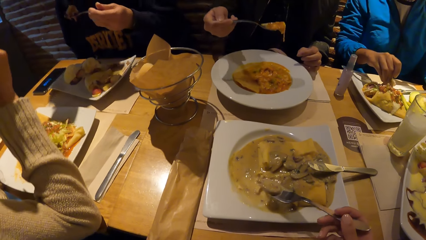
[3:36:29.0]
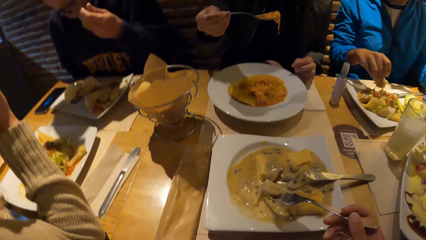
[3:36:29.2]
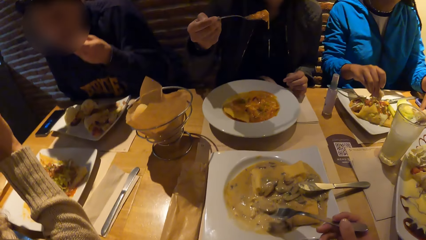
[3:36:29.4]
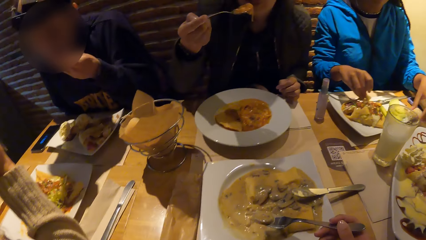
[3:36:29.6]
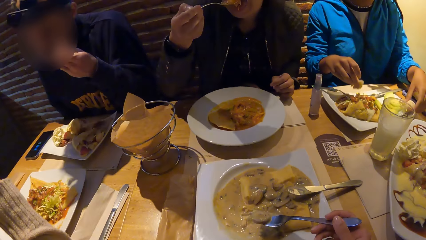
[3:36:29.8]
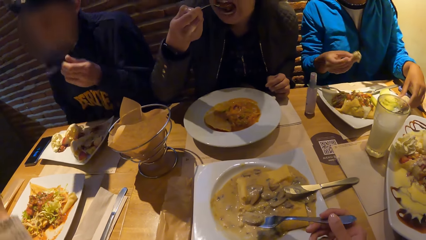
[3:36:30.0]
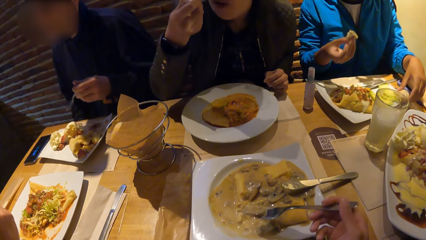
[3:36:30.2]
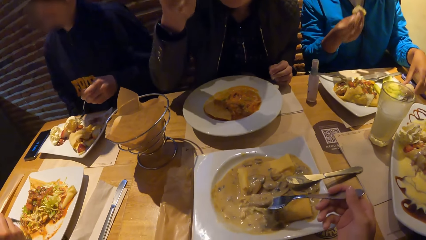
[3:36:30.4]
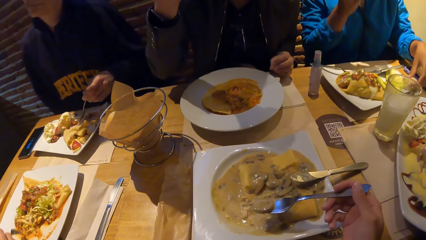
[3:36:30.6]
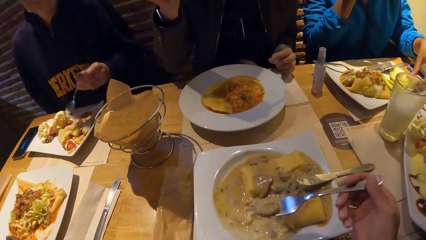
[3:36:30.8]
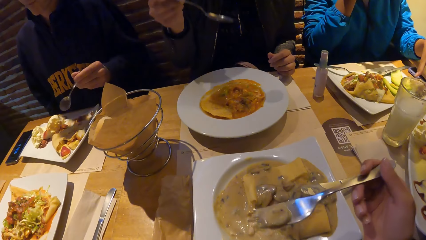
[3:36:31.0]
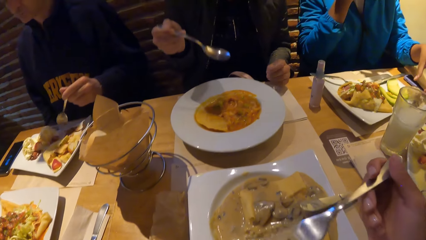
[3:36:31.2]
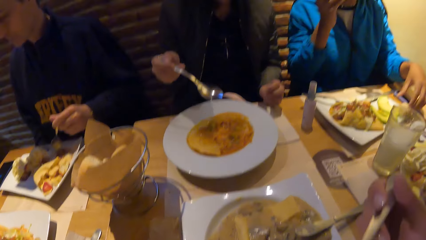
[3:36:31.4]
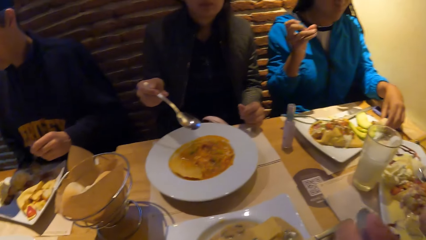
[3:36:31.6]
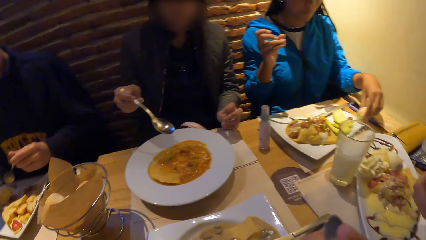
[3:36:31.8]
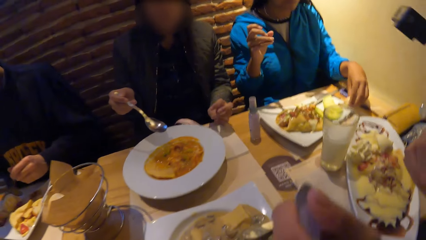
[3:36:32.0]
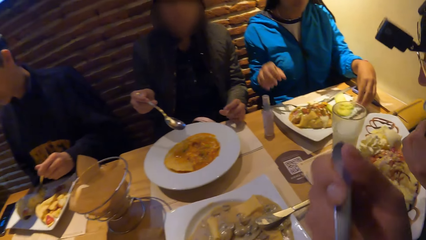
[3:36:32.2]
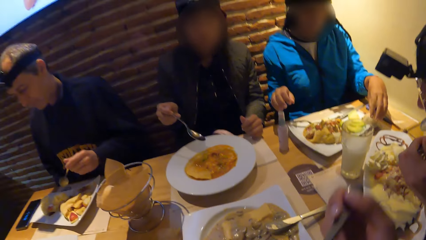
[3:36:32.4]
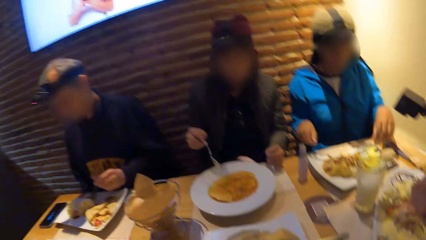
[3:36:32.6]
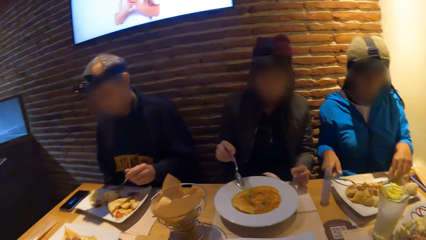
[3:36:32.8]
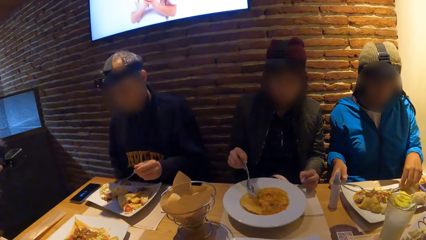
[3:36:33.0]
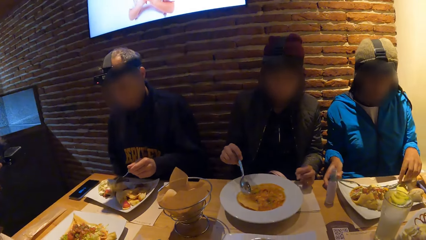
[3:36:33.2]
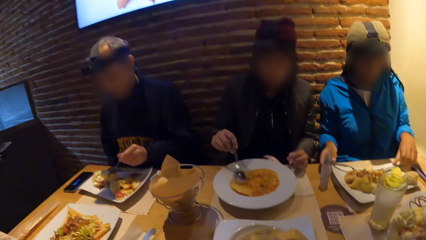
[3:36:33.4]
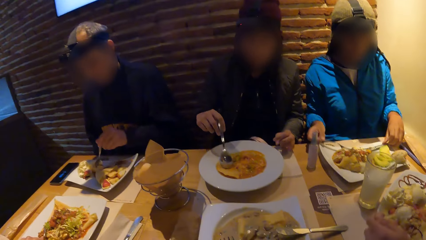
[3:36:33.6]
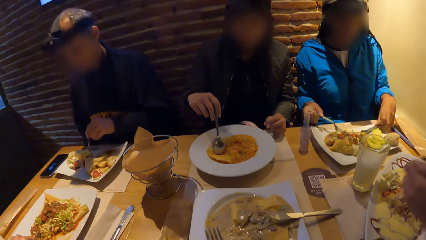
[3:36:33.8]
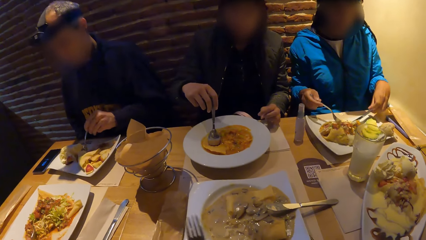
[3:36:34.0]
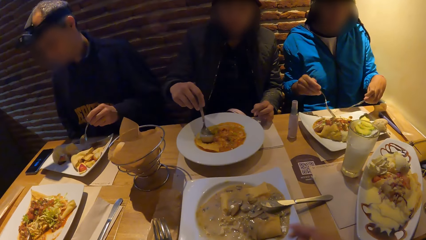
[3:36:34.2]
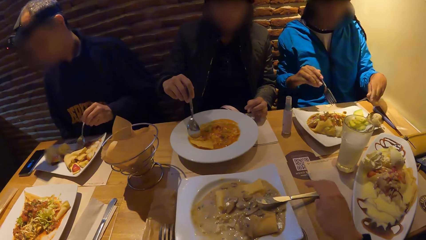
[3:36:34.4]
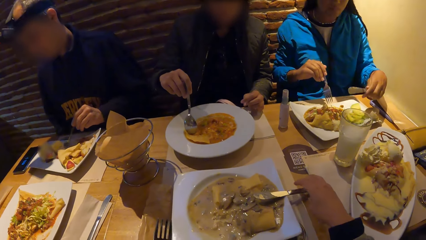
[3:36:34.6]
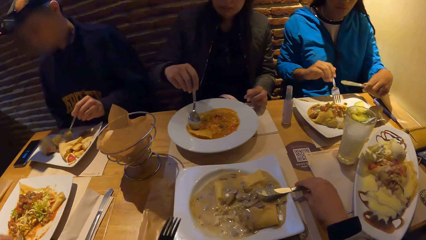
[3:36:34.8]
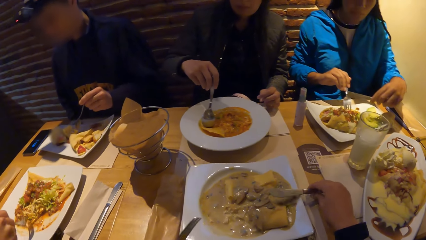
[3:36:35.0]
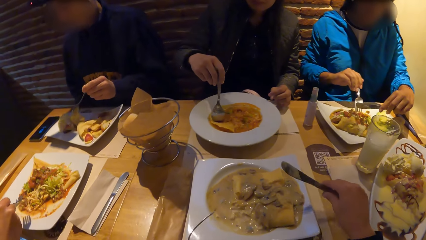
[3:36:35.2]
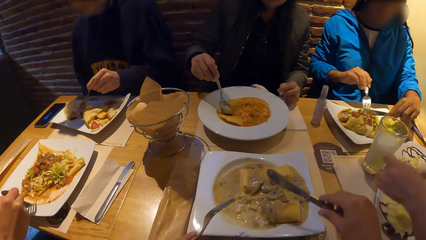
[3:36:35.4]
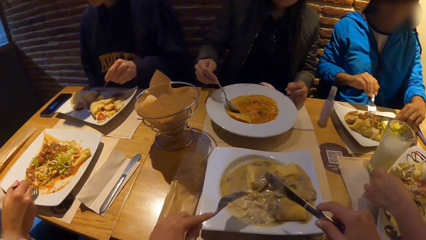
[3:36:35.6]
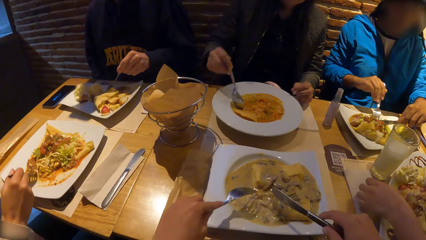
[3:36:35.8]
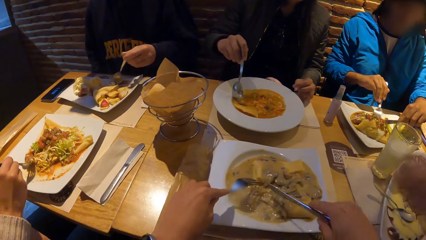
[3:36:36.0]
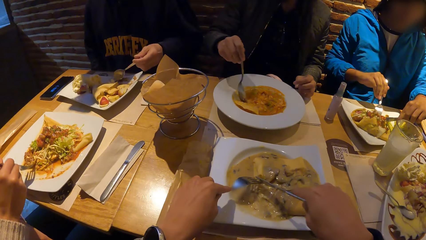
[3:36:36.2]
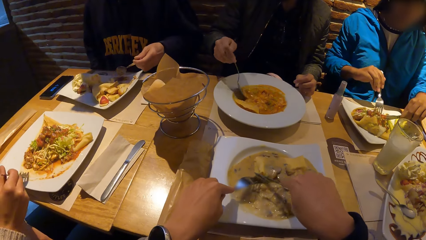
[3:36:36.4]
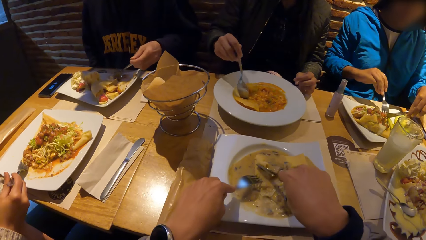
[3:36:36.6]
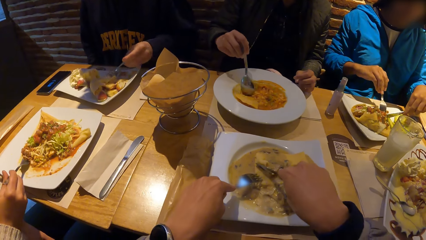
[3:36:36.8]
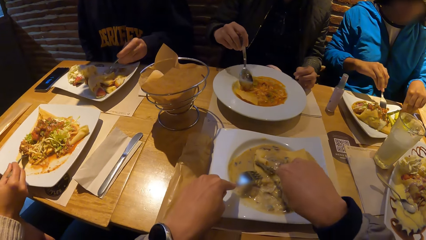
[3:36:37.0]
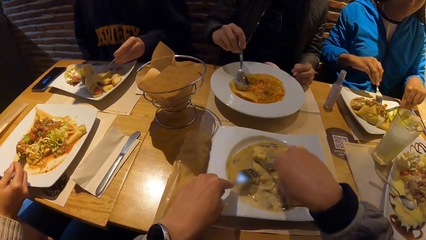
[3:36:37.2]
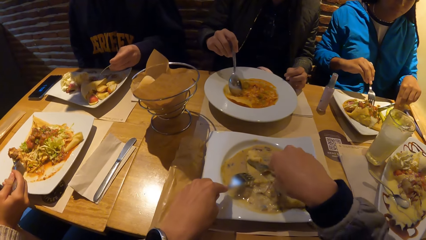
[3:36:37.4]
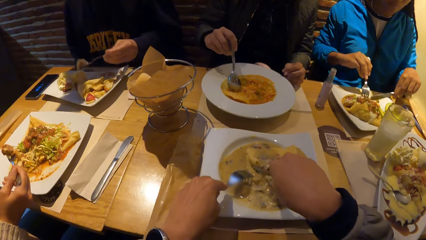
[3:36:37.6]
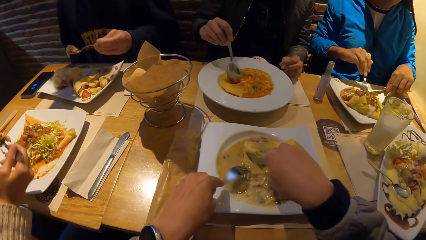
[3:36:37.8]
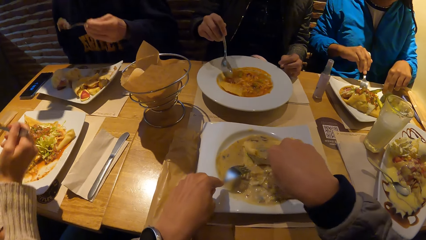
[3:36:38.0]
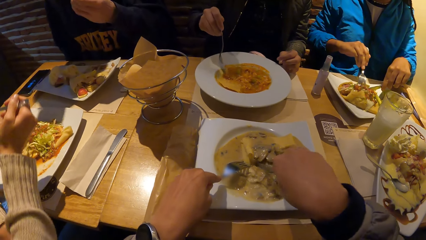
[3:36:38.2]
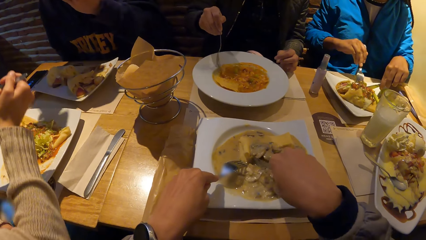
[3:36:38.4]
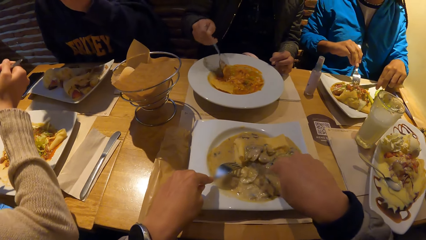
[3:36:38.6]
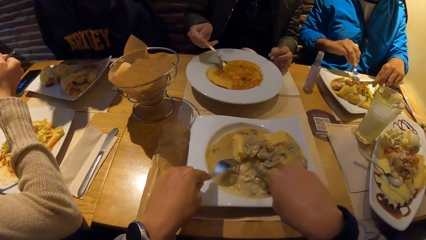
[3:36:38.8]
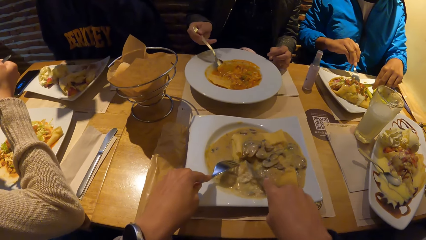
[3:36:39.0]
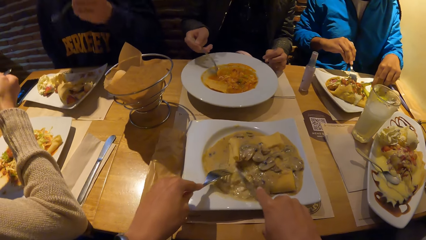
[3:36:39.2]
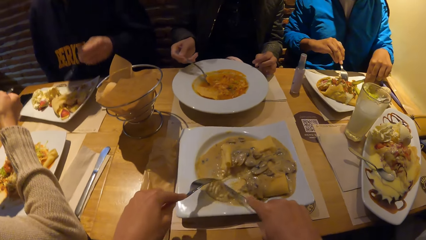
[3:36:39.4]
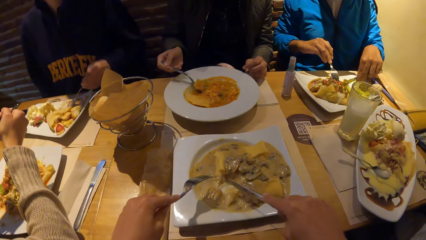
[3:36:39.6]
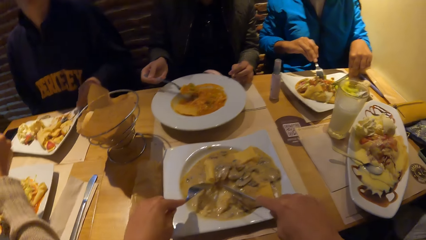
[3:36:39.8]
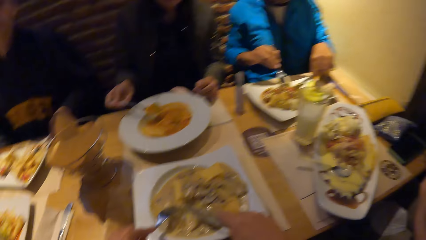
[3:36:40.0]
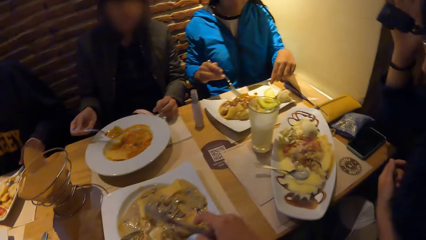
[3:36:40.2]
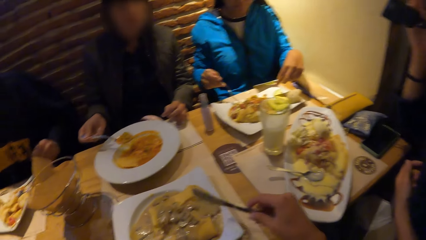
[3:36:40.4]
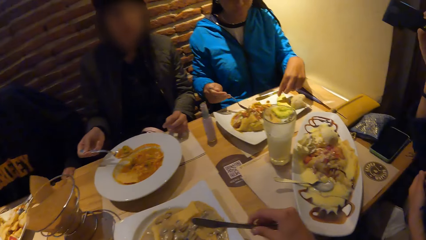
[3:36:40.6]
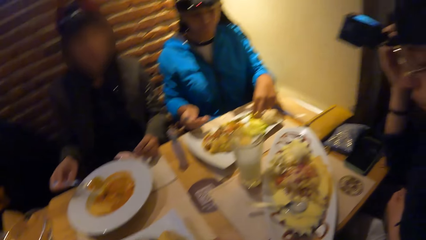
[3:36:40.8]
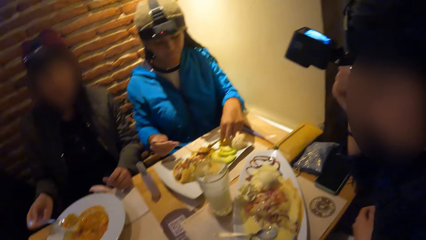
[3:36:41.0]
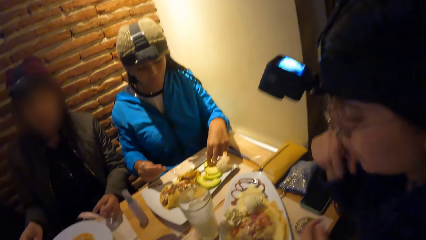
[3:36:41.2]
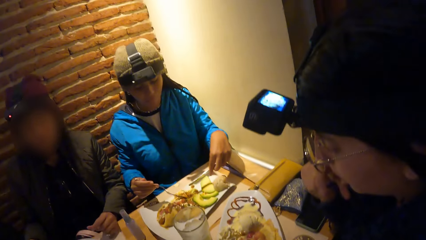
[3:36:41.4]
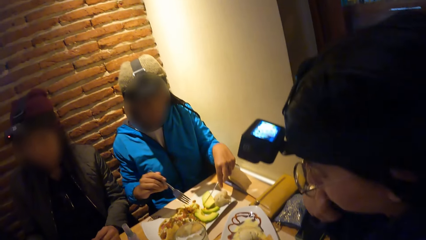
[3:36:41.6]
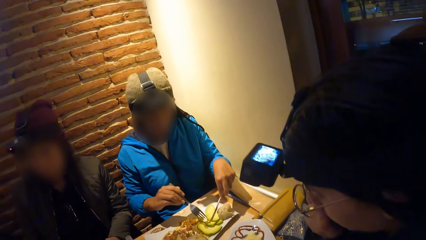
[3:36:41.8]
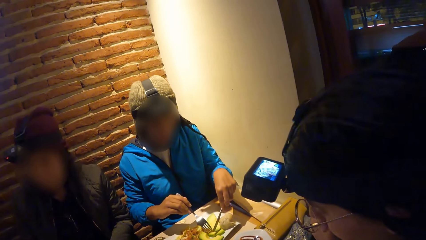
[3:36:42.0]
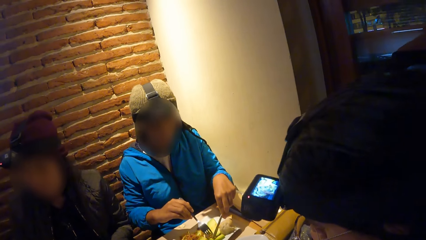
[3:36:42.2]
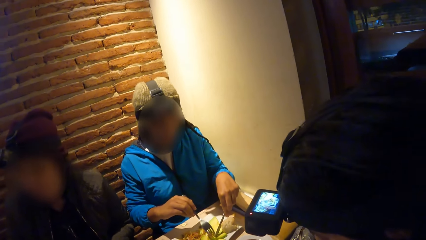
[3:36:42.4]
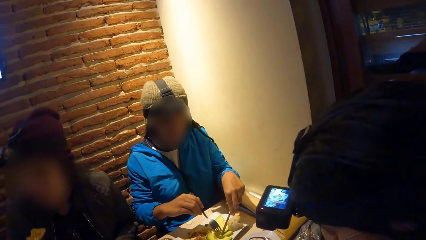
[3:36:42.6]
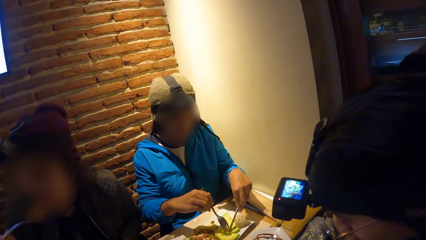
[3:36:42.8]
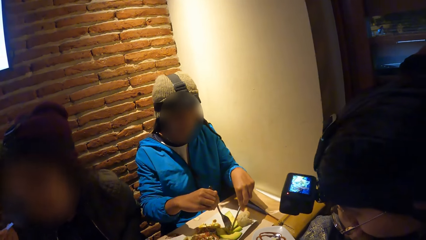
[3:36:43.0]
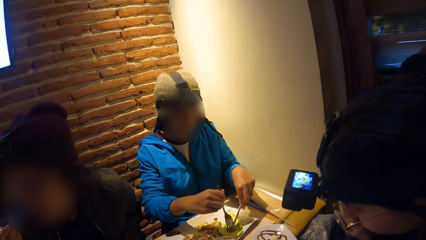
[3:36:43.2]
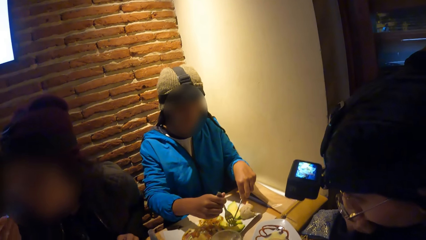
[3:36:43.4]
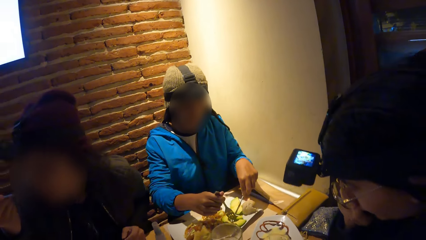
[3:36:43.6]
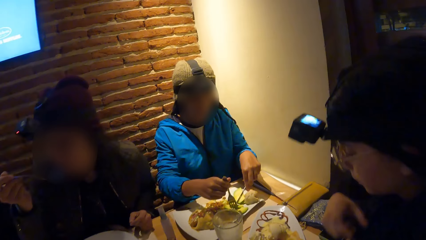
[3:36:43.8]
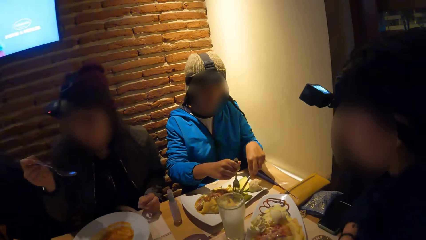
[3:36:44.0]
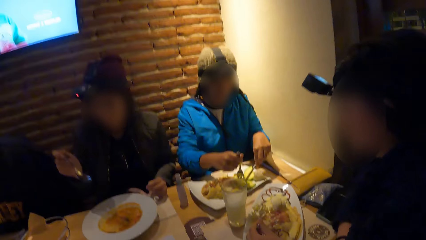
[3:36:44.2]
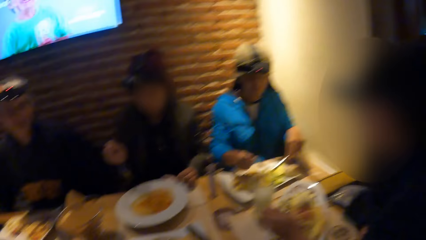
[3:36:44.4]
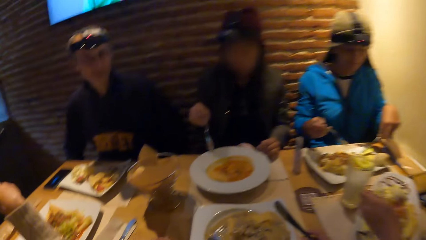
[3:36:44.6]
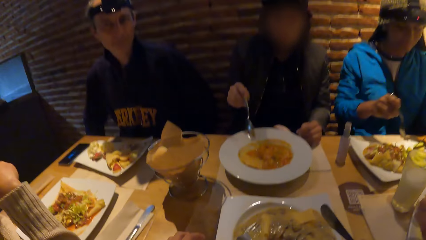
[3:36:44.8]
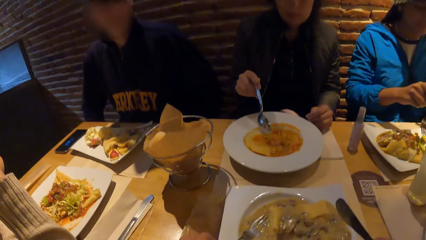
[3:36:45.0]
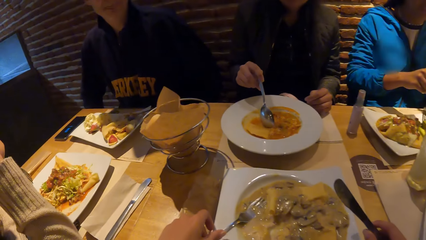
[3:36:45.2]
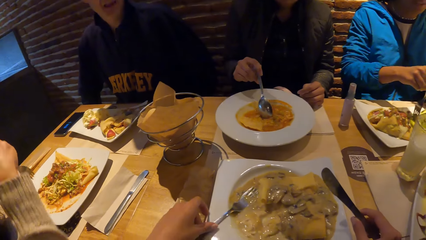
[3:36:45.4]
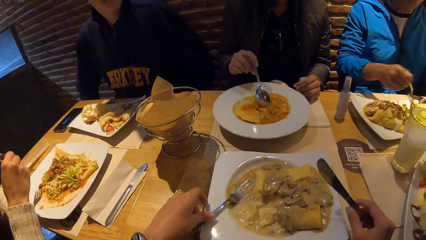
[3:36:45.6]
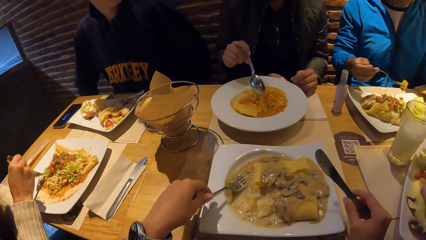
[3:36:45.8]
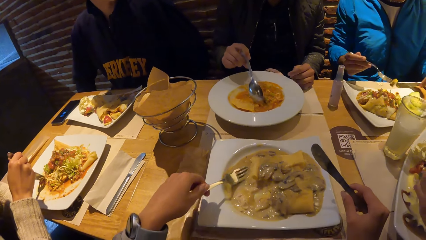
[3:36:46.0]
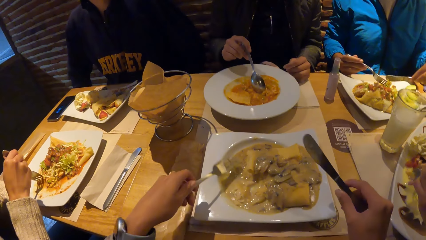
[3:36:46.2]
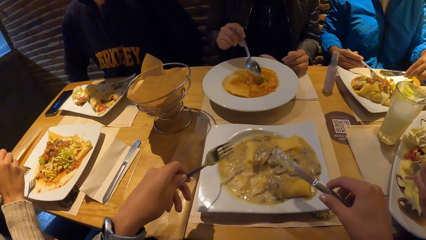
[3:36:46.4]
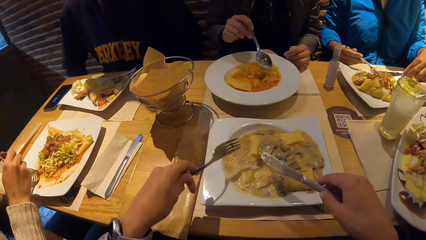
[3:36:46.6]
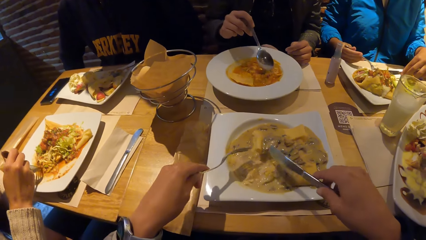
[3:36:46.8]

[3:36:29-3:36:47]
The man eats the pancake from the plate on the table with the spoon in his left hand. A woman eats the piece of bread in her right hand. She repositions the loaf of bread on the plate on the table with her left hand. She picks up a fork from the plate with her right hand and picks up a knife from the plate with her left hand. Another woman takes the food with the spoon. The camera wearer picks up a knife from the plate with her right hand. The first woman scoops potatoes from the plate with the fork in her right hand and the knife in her right hand. Another woman drops the spoon in the plate of pancake with her left hand. The camera wearer cuts the chicken porridge in the plate with the fork in her left hand and the knife in her right hand. Another woman eats the food and puts down the spoon. The camera wearer drops the knife on the plate with her right hand. Another woman looks at the food. The camera wearer picks up the fork from the plate with her left hand.
